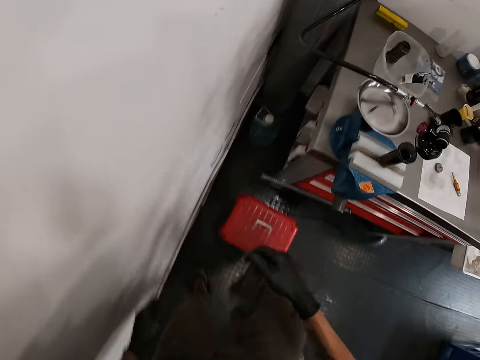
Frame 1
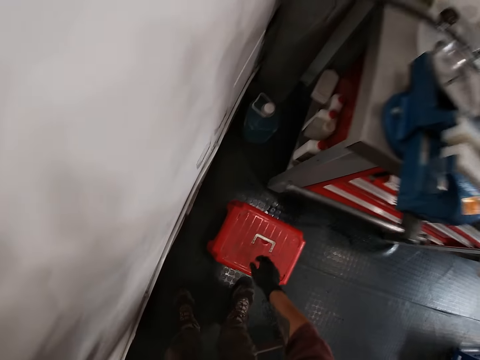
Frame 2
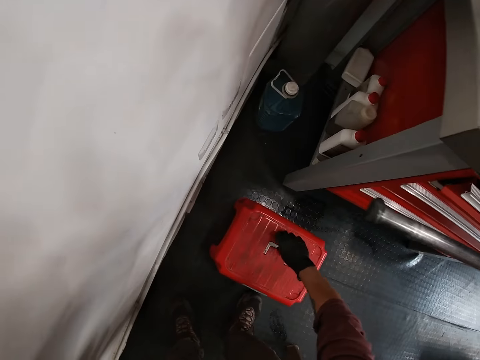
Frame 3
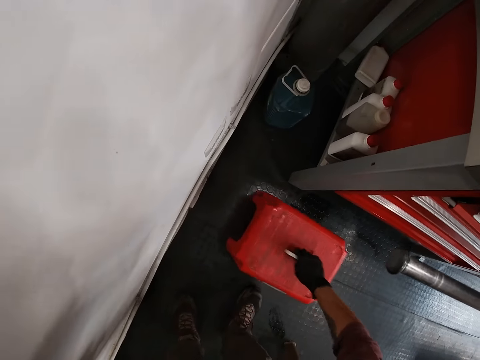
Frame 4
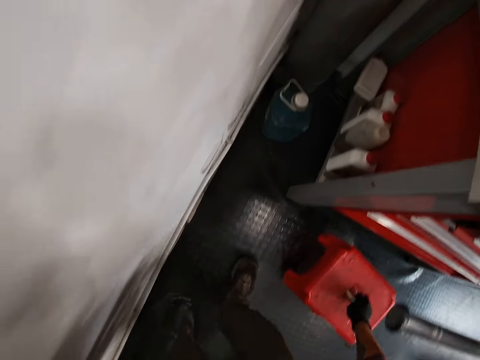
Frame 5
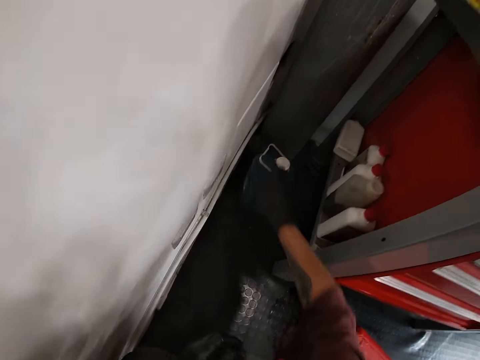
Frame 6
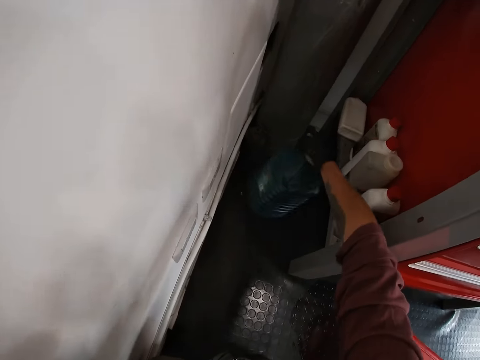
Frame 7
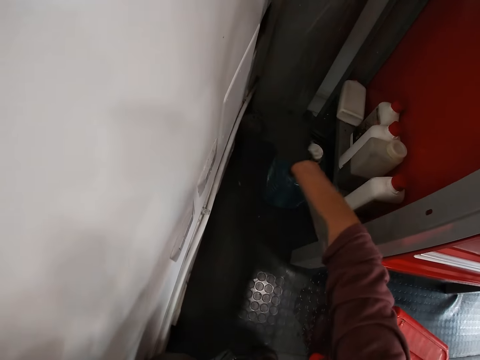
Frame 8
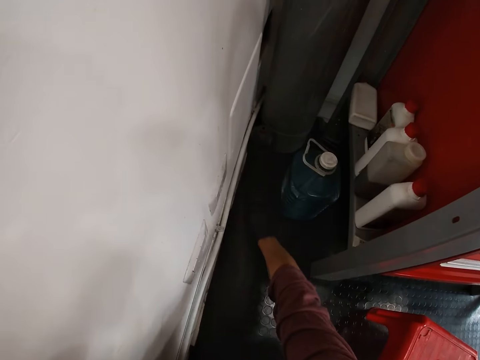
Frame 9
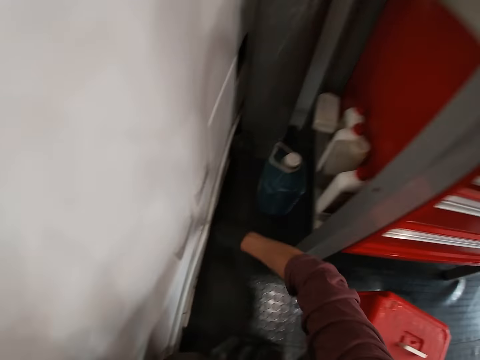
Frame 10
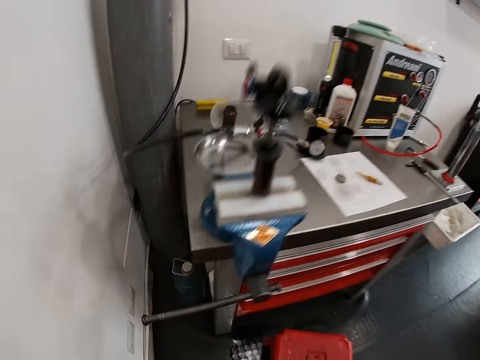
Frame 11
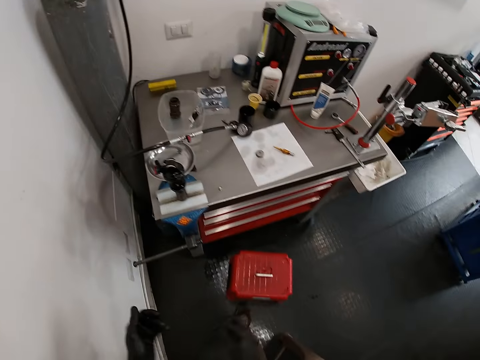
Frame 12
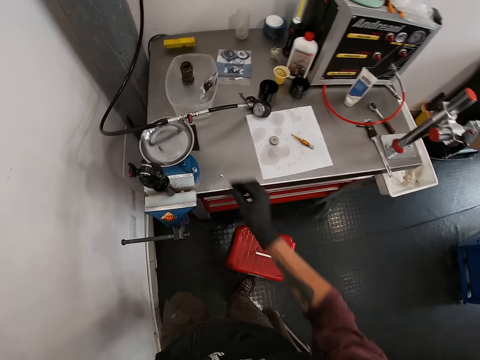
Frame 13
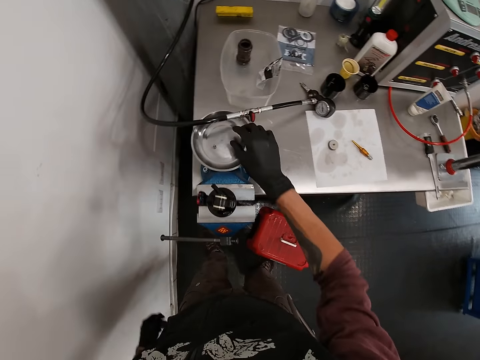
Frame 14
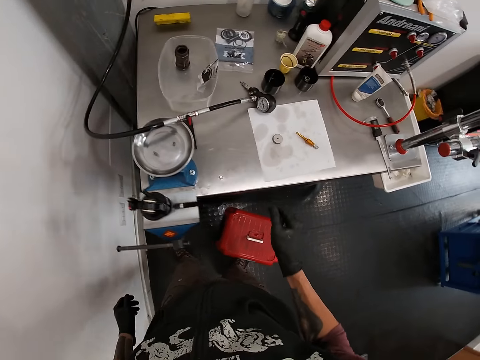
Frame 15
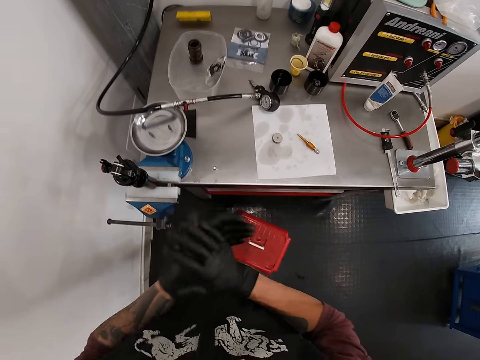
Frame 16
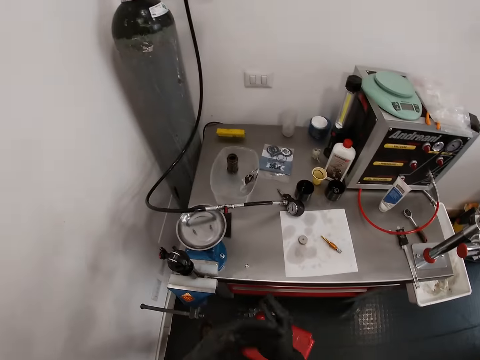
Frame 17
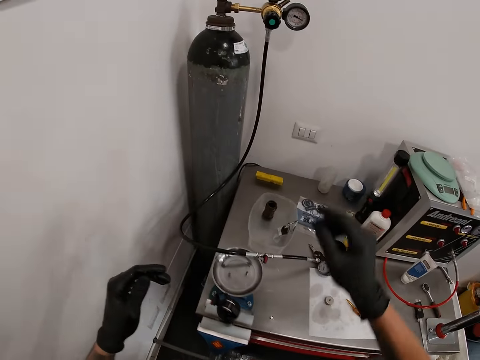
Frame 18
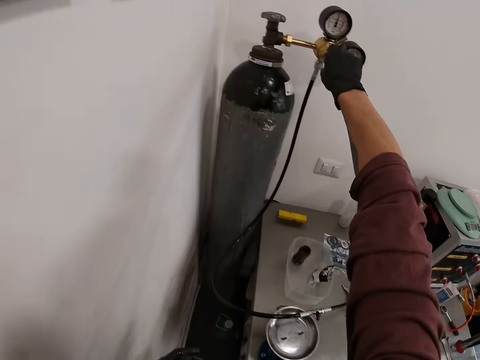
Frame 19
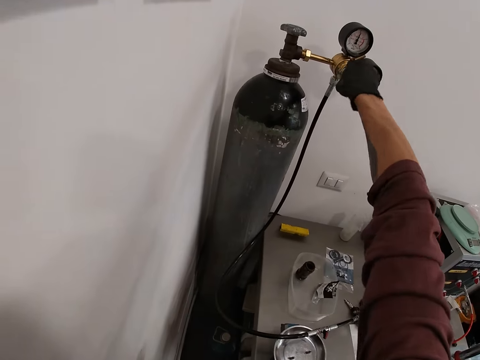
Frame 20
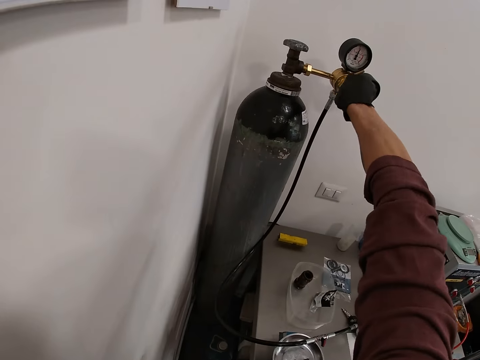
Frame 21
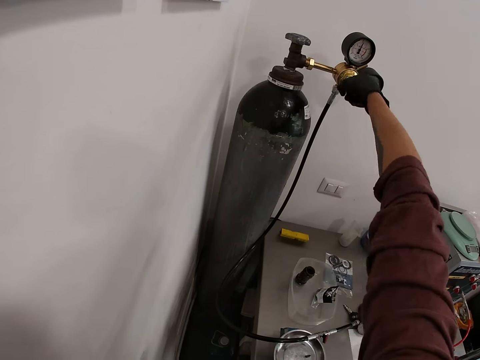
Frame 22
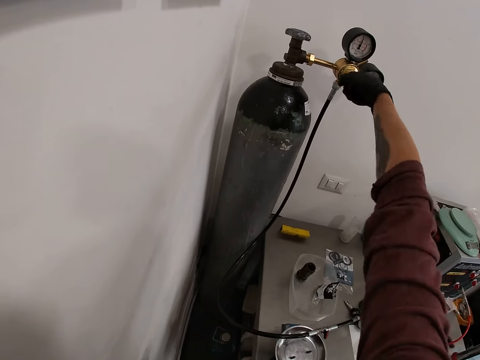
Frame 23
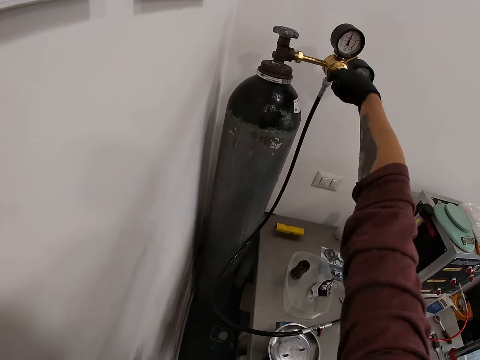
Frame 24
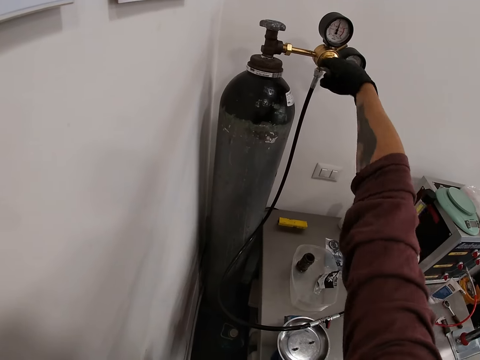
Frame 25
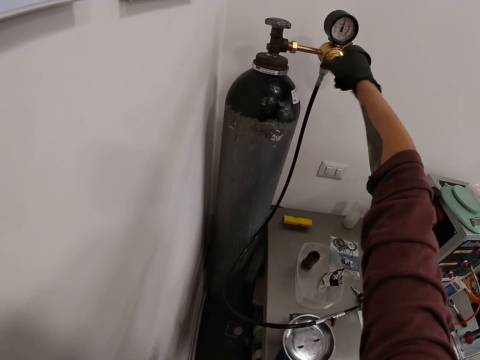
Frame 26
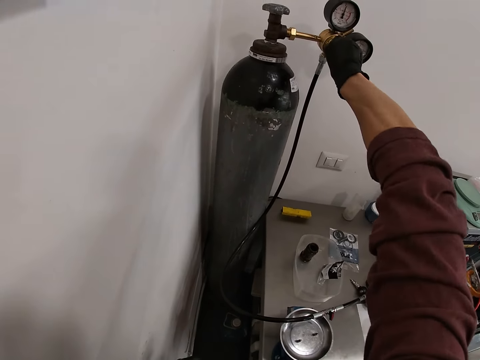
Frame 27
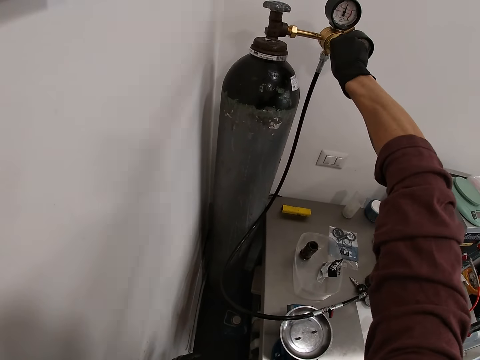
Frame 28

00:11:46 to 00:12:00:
The camera wearer steps down from the stool and bends downwards. He adjusts the red stool on the floor with his right hand. He moves around. He adjusts a big bottle of water on the floor with his right hand. He picks the ratchet screwdriver tip from the floor with his right hand. He stands up. He puts the ratchet screwdriver tip in the plate with his right hand. He wipes his hands. He rotates the regulator adjusting screw of the cylinder with his right hand.

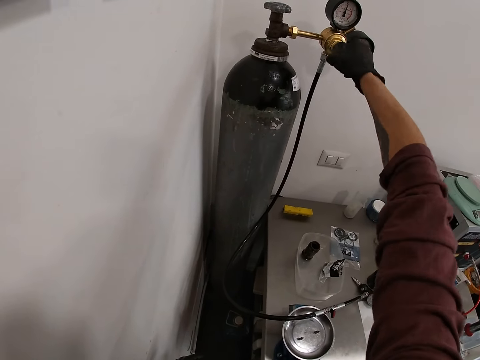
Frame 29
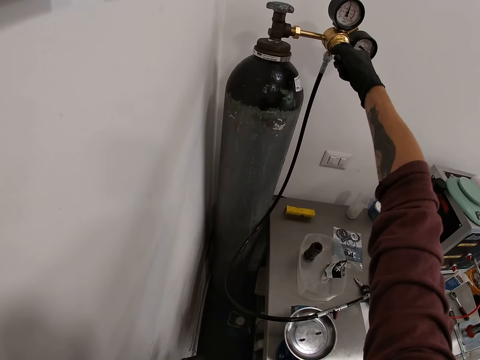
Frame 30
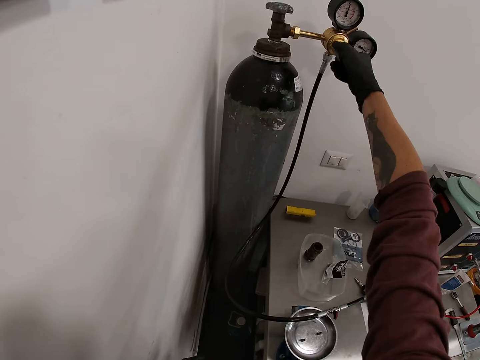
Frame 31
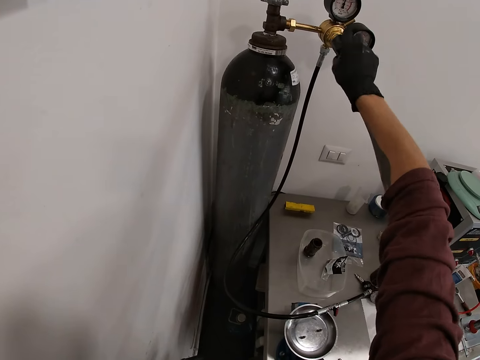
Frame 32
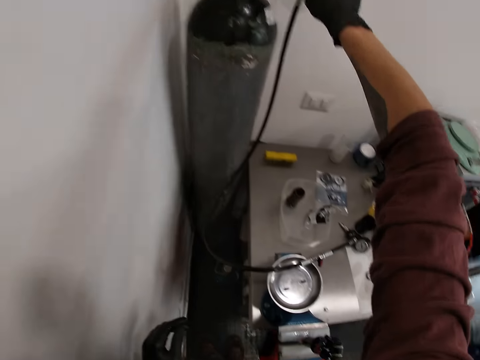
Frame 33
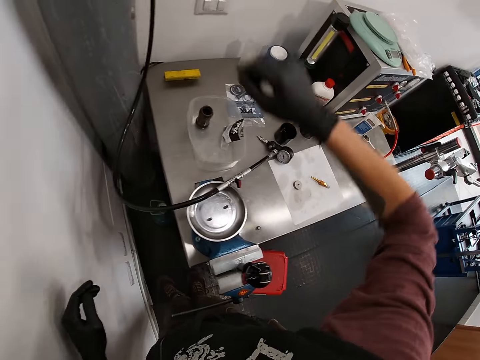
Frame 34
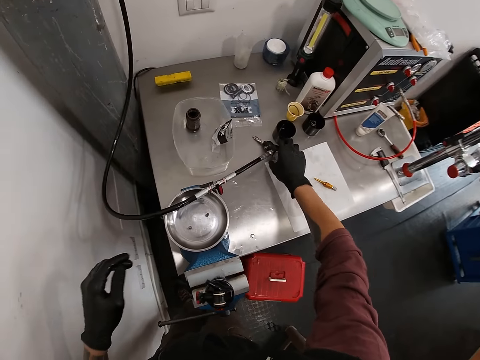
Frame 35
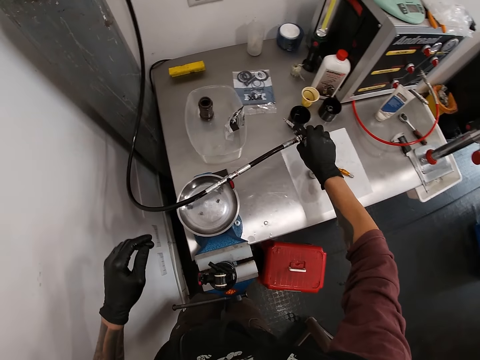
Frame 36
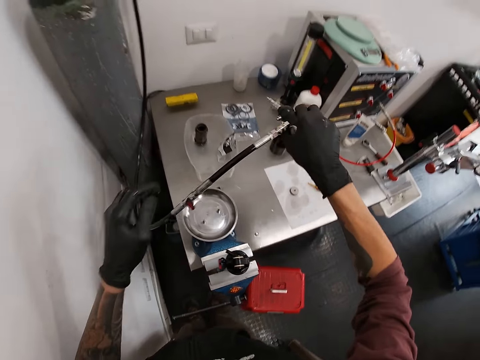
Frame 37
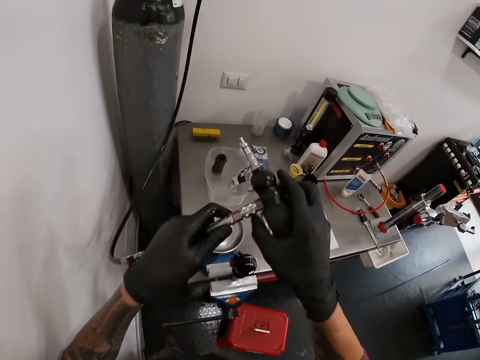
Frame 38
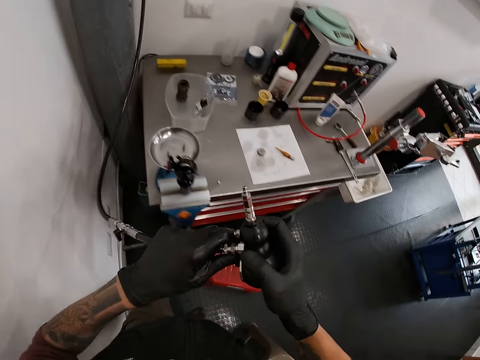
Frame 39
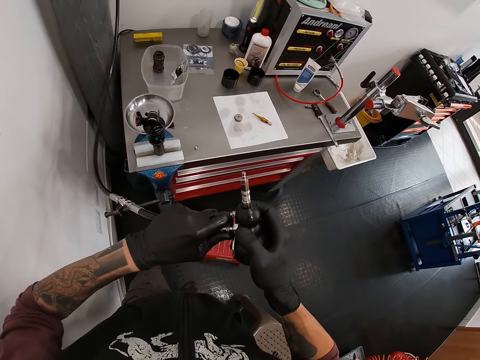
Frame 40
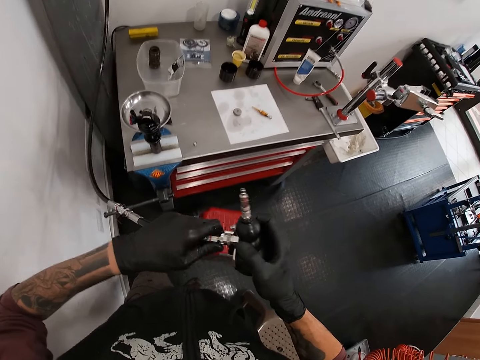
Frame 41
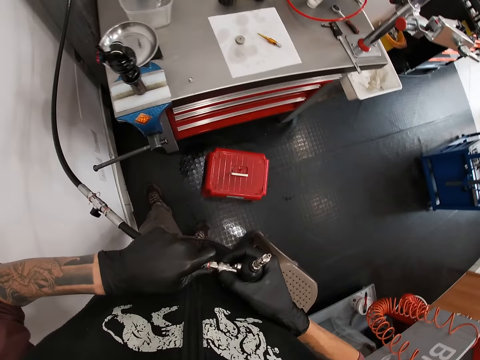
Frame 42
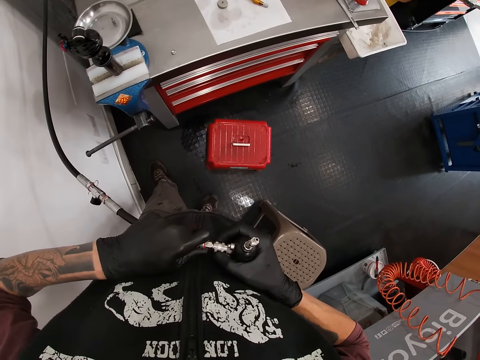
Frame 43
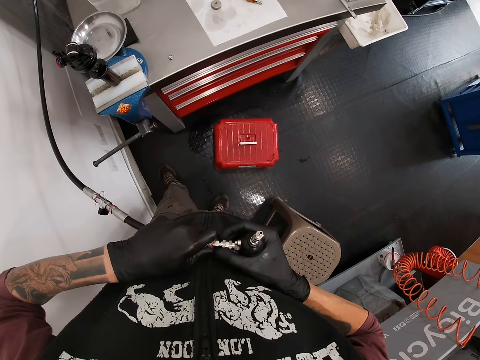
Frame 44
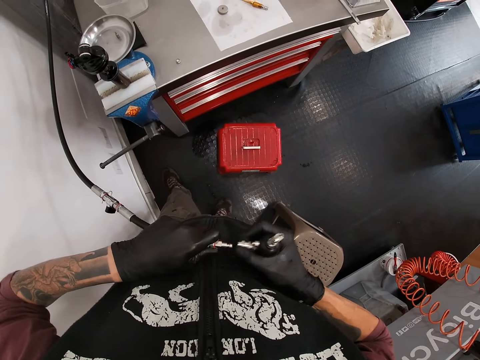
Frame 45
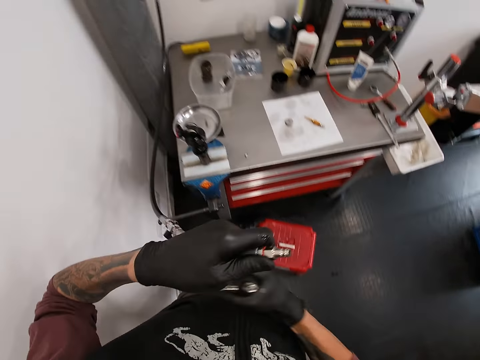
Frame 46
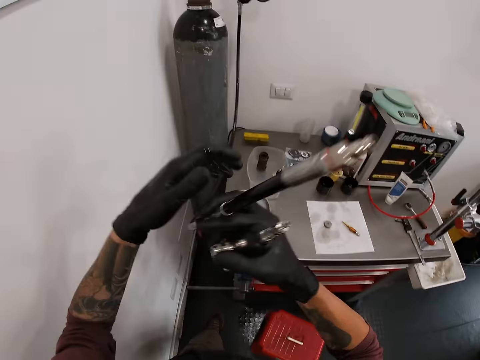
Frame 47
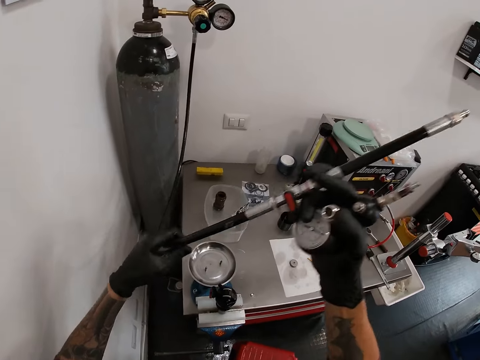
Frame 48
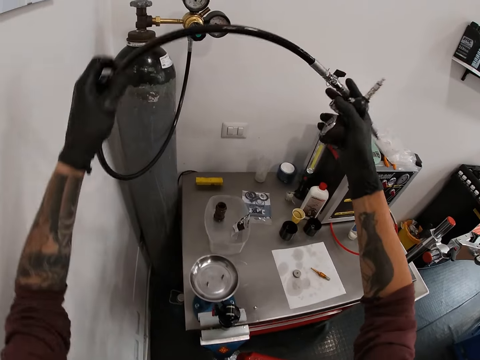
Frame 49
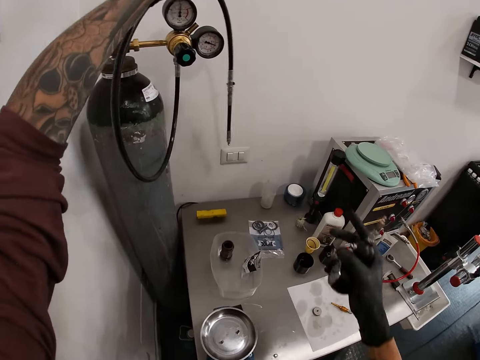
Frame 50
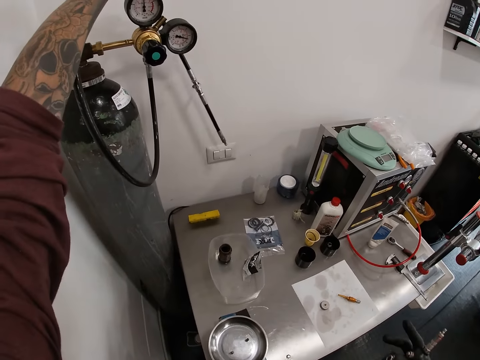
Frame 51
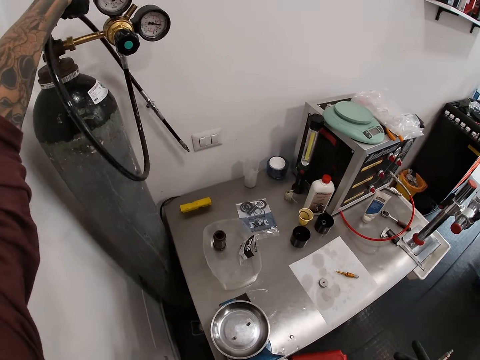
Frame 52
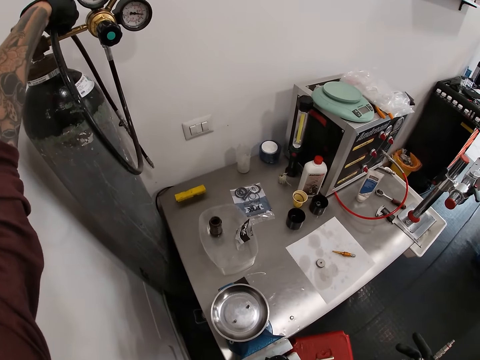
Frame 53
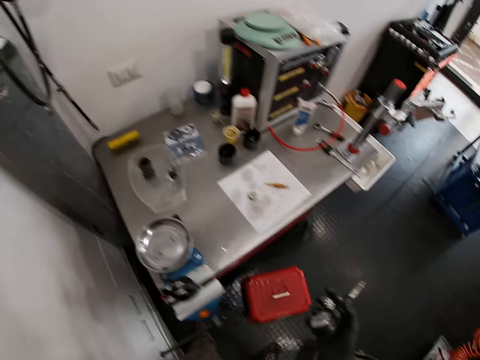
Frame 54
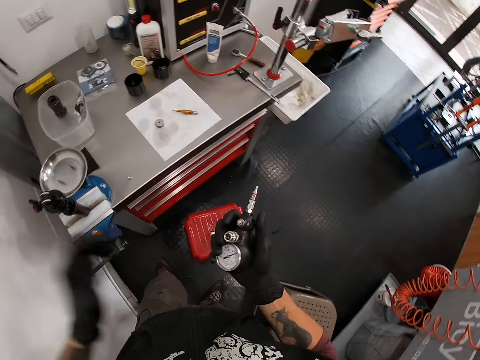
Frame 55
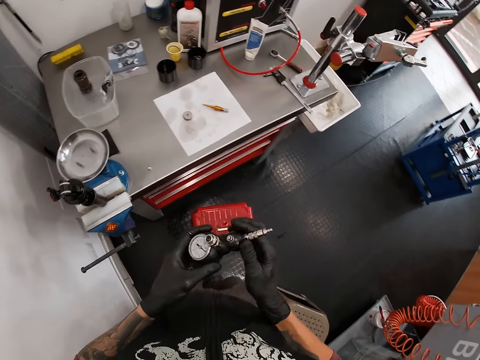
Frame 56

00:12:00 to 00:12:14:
The camera wearer picks the hose or pipe from the table with his right hand. He holds the hose with both hands. He loosens the rubber pump from the hose with his right hand. He turns the pipe. He hangs the hose on the cylinder with his left hand. He places the rubber pump on his left hand.
